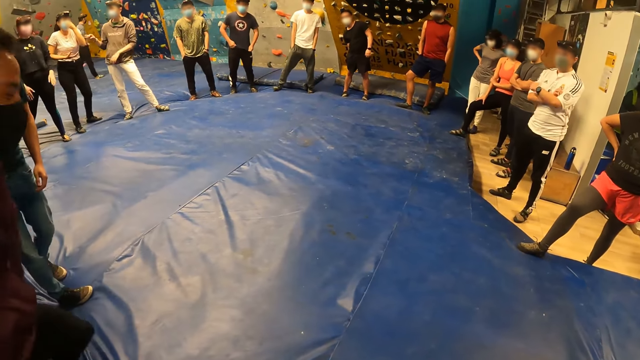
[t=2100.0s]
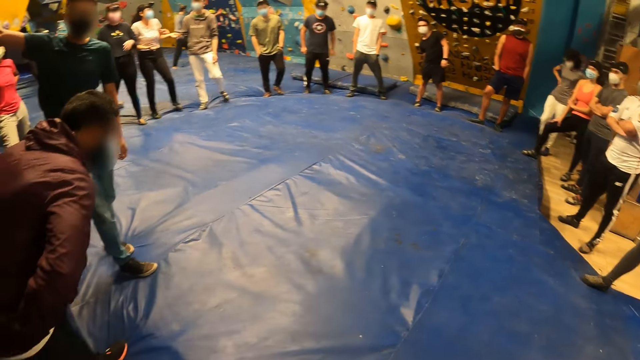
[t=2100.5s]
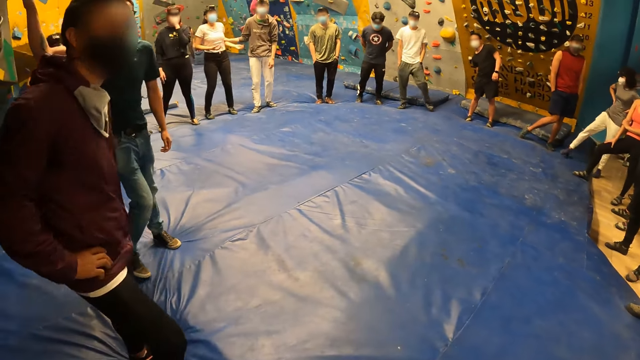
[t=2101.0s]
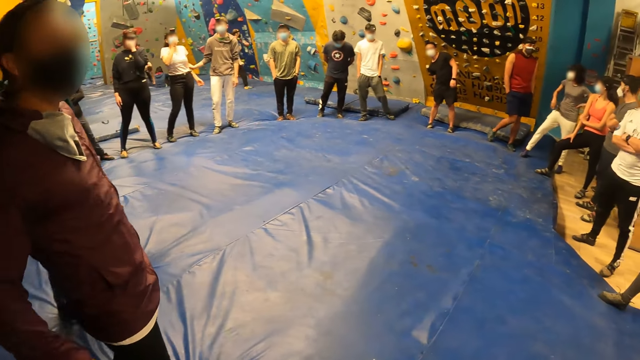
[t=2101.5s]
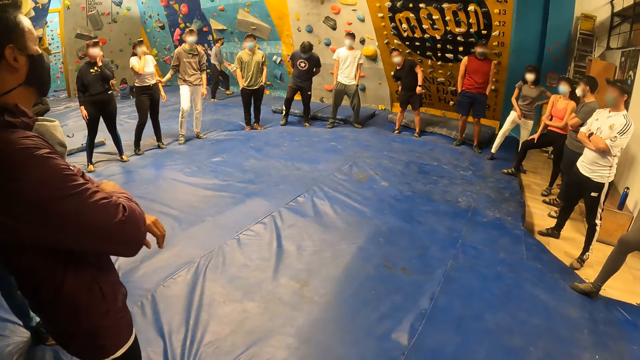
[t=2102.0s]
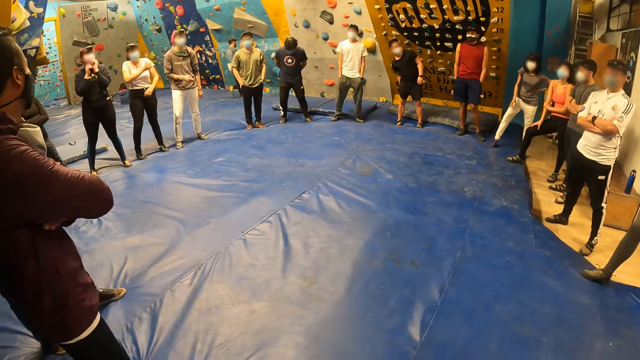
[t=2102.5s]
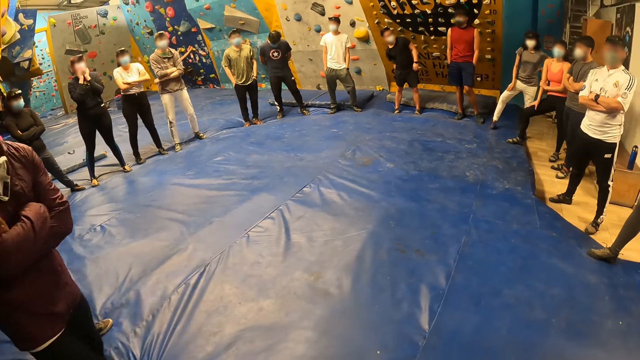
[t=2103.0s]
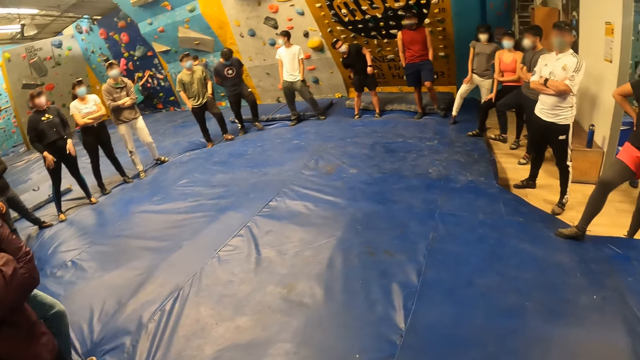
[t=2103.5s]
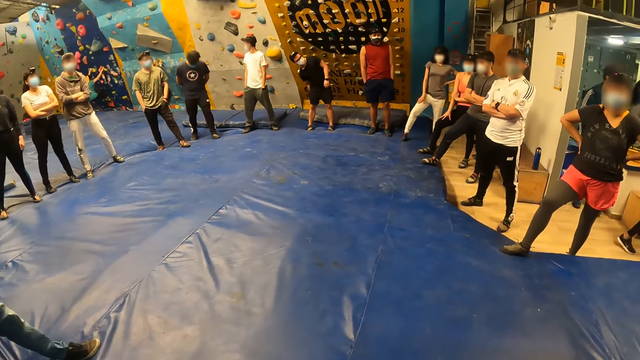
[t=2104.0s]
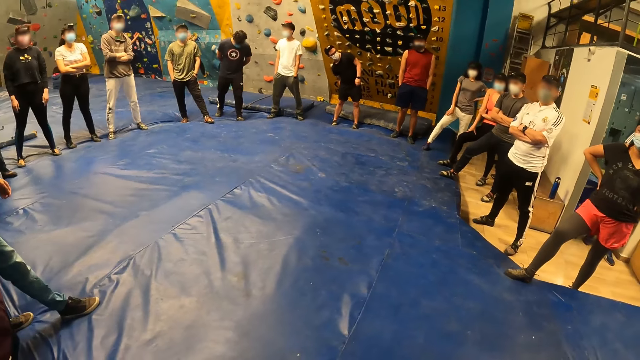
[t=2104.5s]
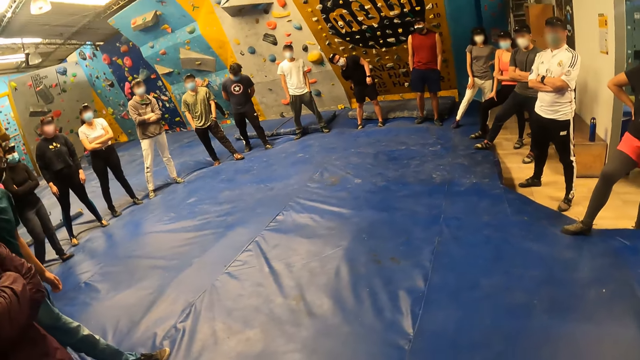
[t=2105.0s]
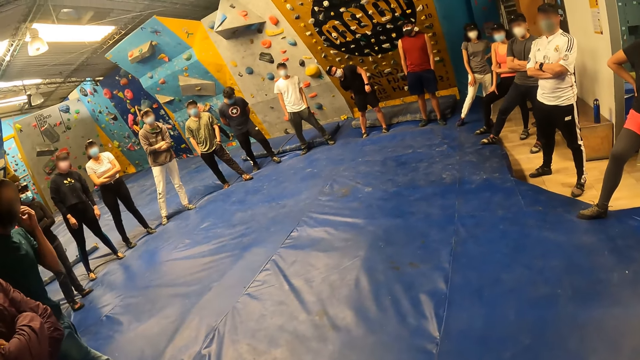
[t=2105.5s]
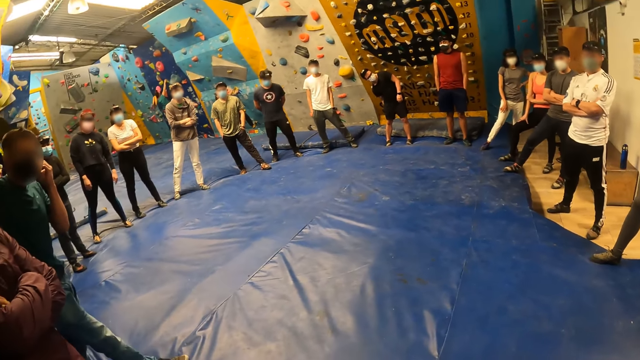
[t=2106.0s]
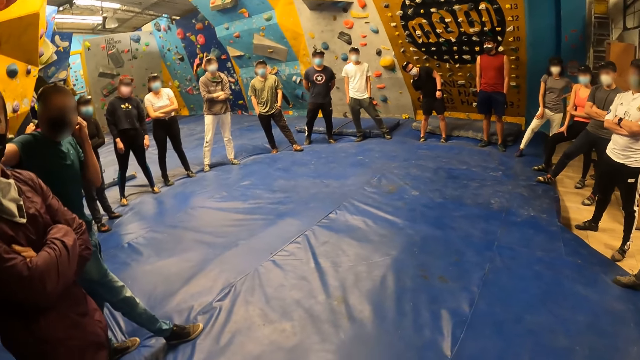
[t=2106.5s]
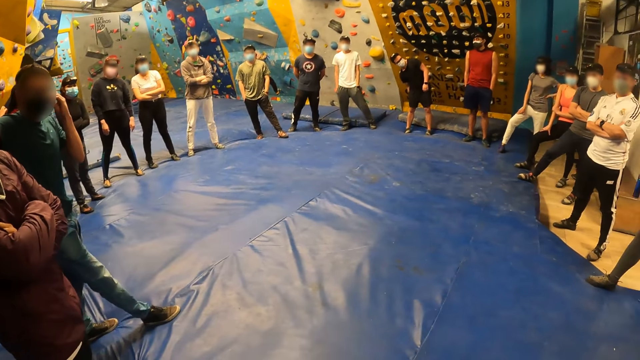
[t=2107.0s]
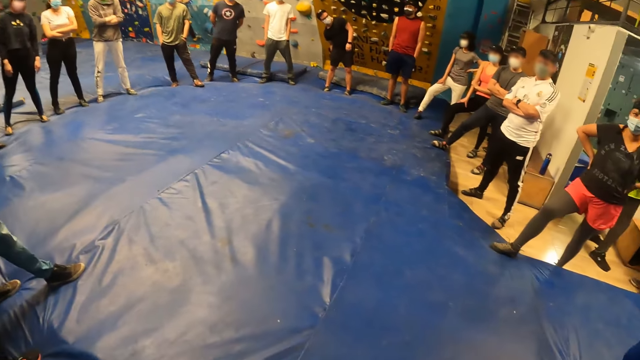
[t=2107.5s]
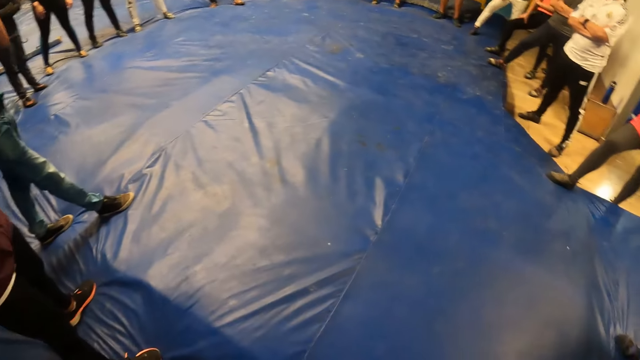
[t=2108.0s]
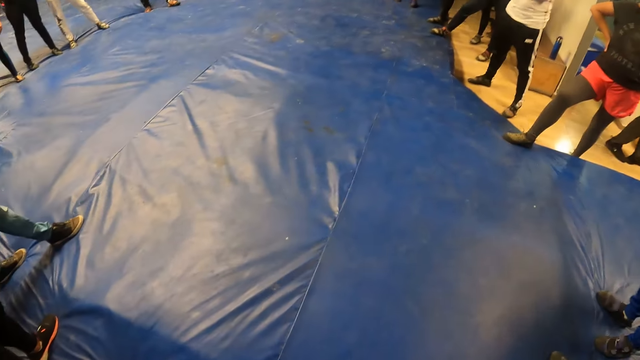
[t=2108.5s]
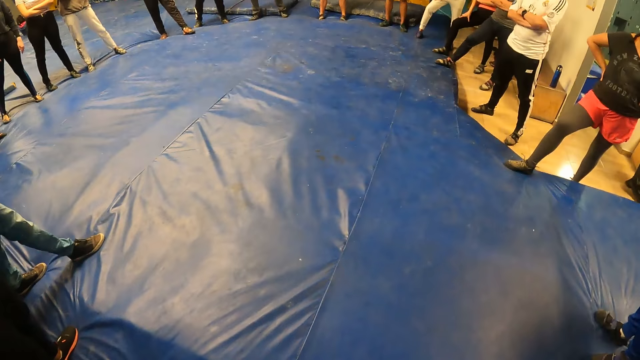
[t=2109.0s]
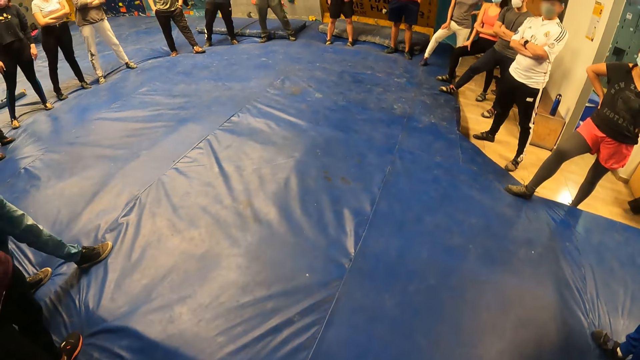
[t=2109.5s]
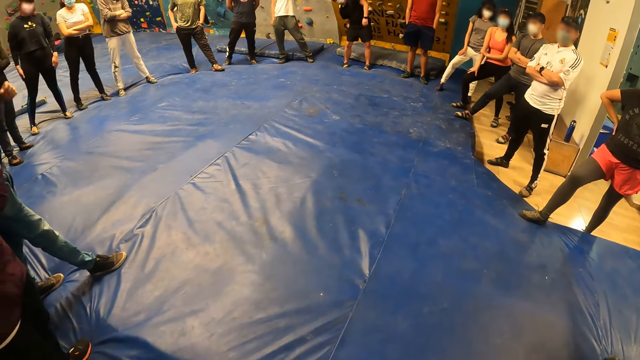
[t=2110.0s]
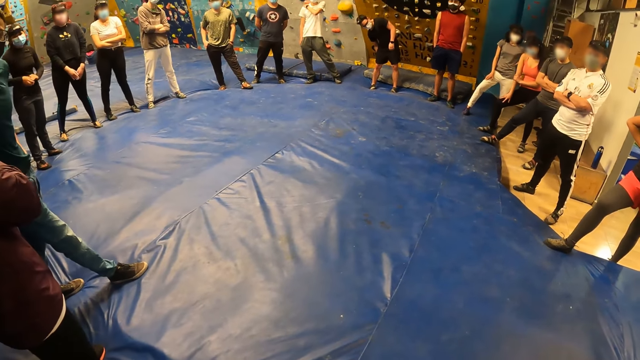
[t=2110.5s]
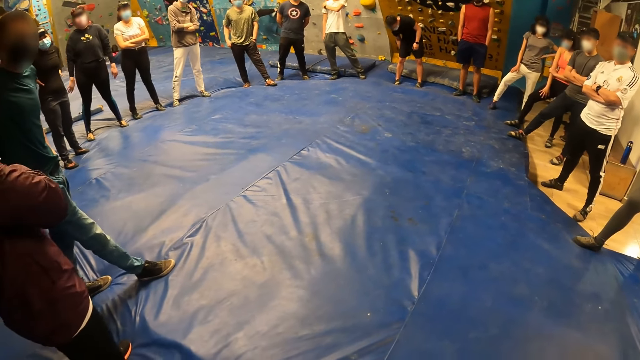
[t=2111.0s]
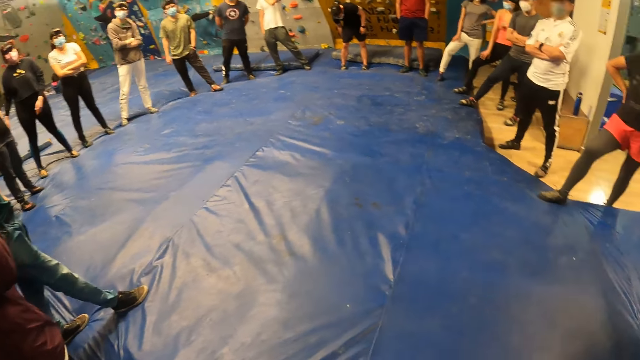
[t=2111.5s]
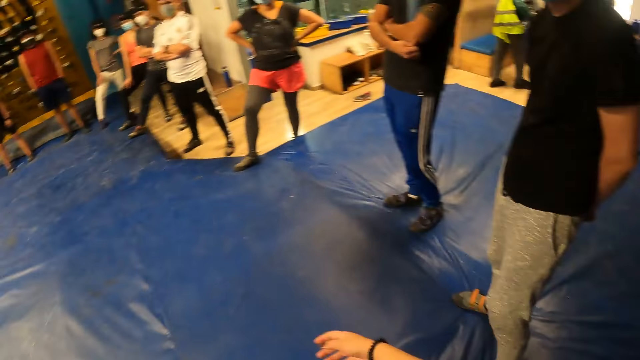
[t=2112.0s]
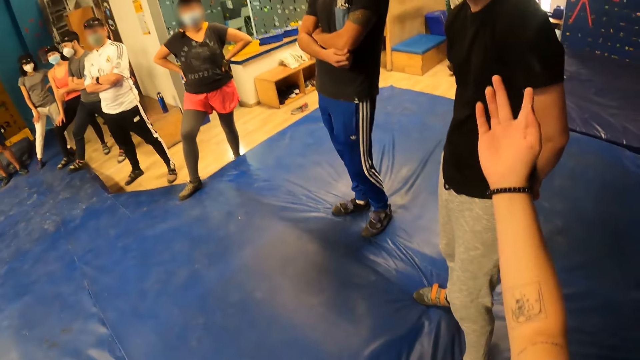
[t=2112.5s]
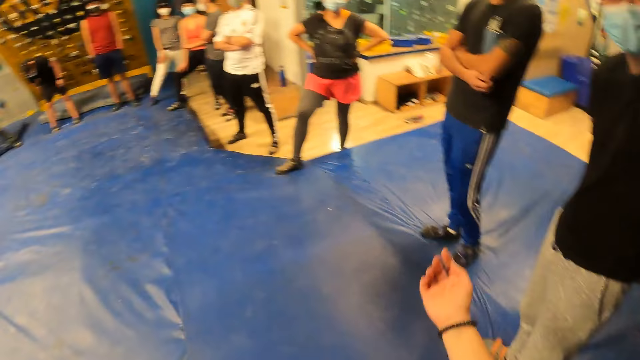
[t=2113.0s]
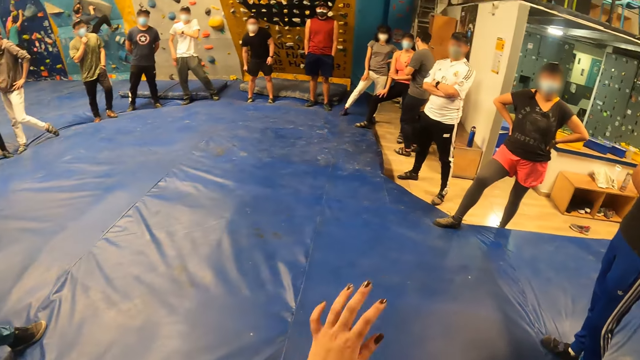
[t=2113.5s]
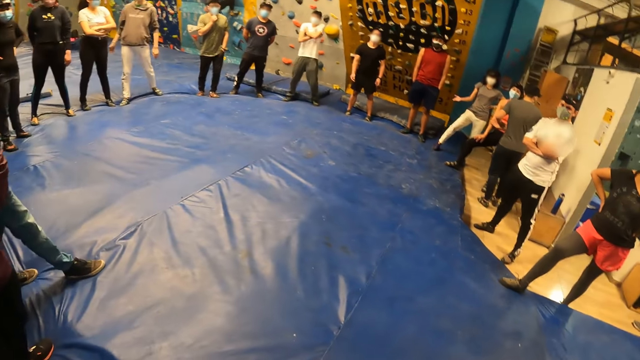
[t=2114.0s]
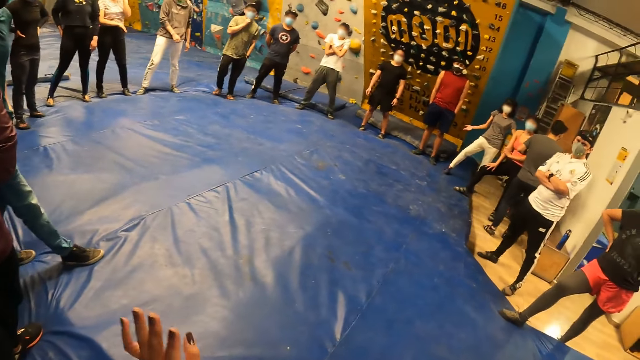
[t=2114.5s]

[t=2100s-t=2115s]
A man makes a gesture. A person walks around the room. The camera wearer turns around the room. The trainer adjusts the facemask on his face with his left hand and places his left hand on his waist.

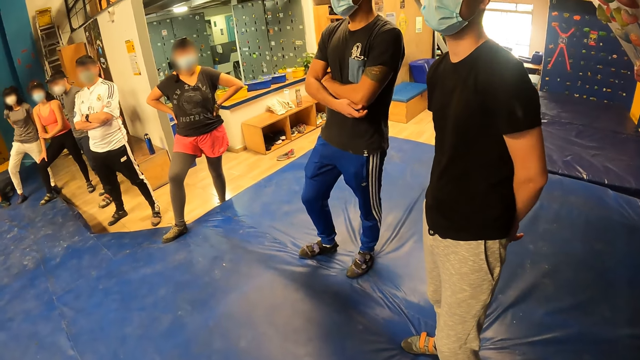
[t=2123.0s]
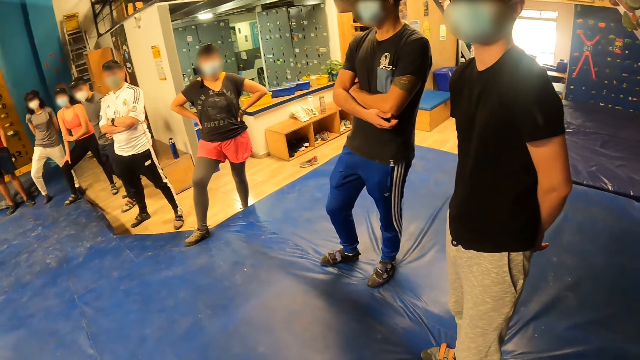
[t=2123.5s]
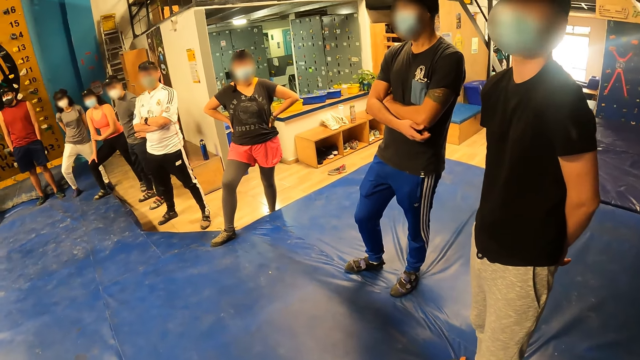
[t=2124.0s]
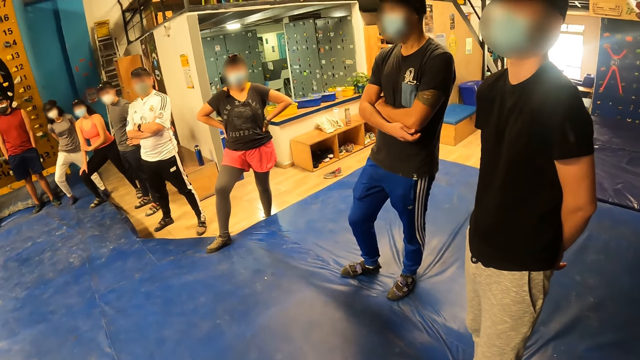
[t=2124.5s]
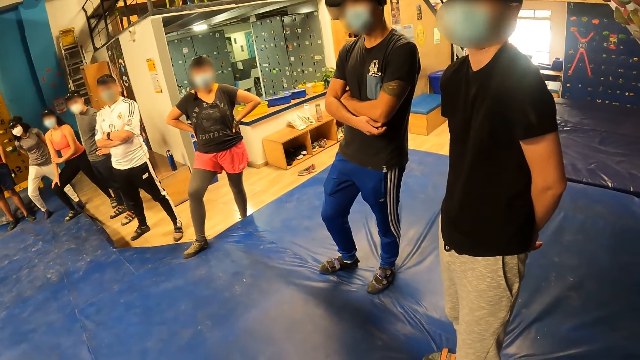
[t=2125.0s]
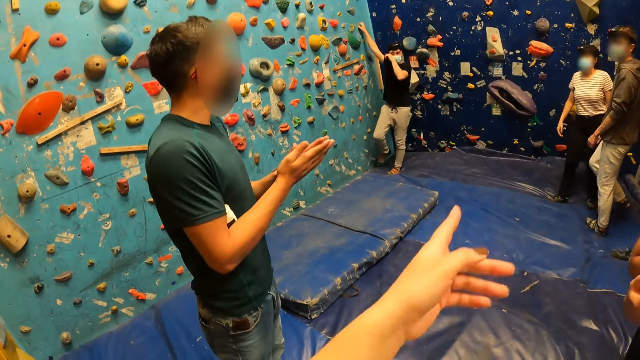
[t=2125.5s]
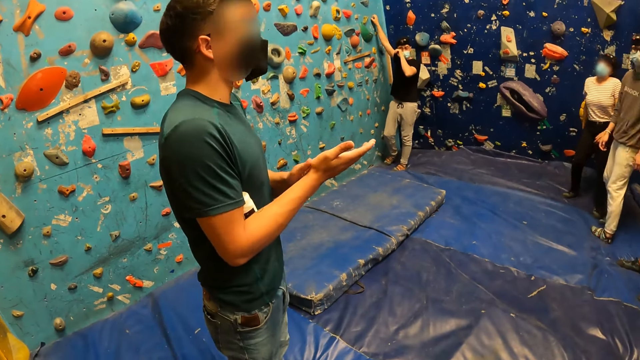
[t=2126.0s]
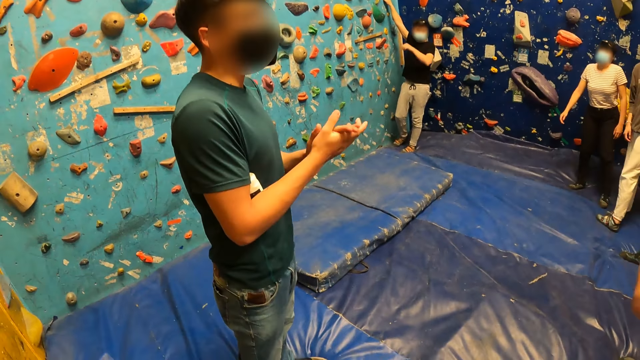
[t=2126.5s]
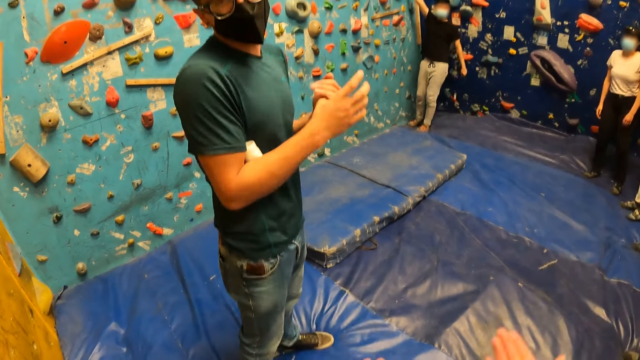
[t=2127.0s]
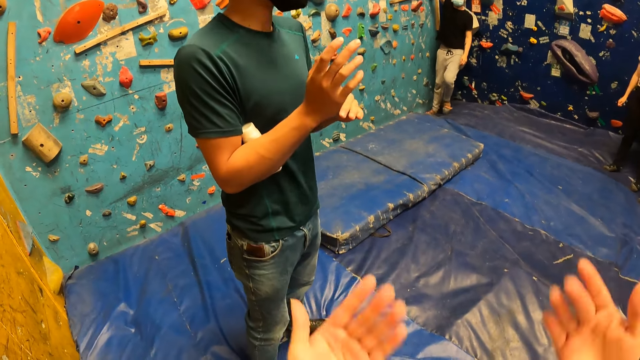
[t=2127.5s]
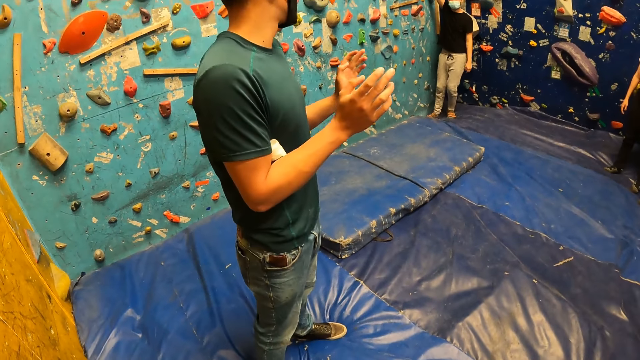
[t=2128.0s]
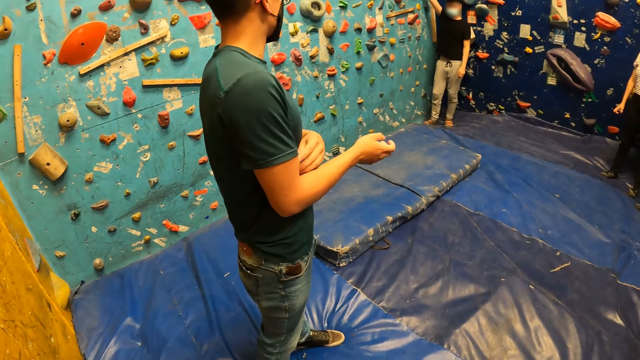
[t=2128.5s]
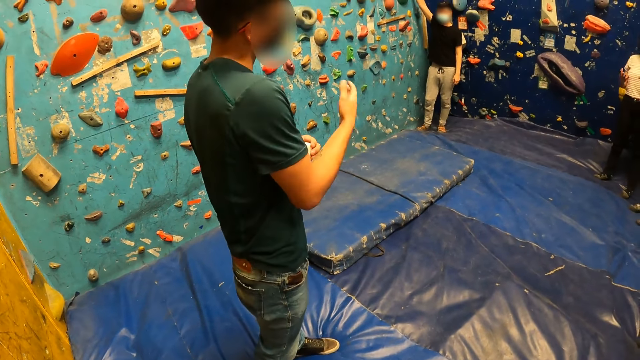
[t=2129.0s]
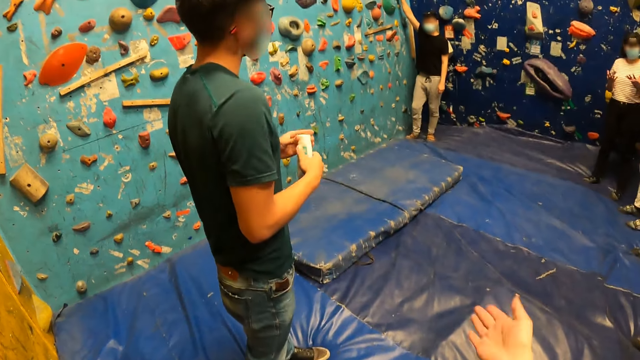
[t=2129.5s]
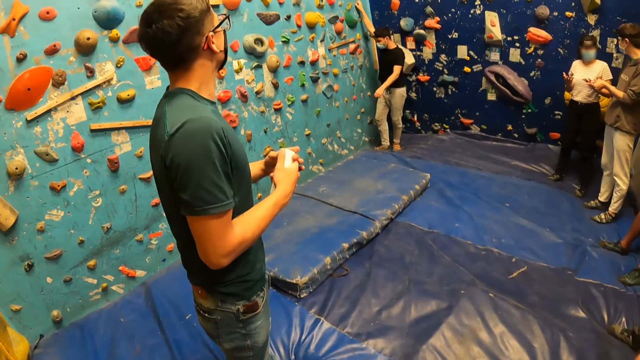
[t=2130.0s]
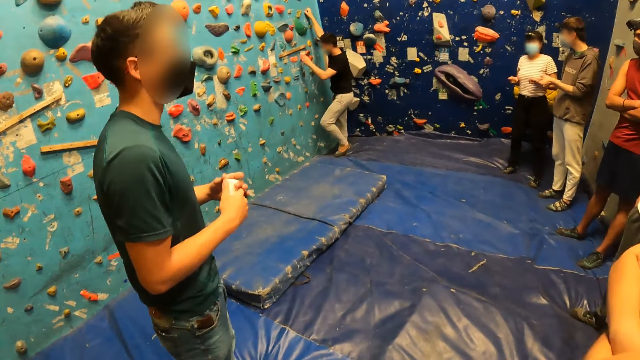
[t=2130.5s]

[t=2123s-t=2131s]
The trainer makes a gesture, takes a tube from his right arm with his left hand, and holds the tube with both hands.
